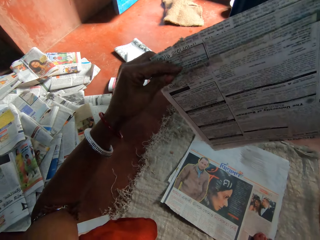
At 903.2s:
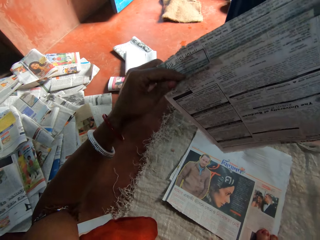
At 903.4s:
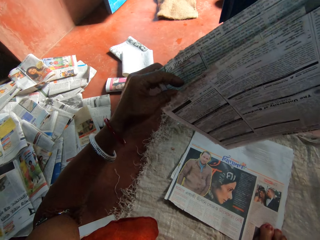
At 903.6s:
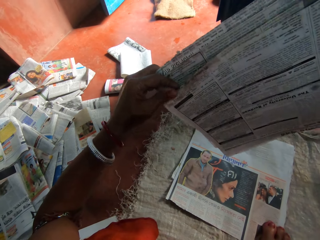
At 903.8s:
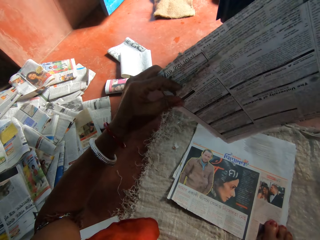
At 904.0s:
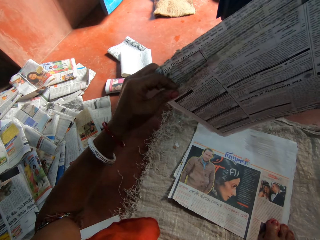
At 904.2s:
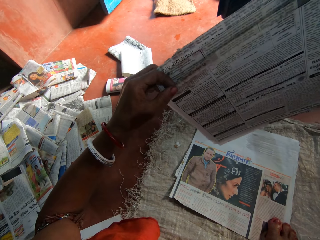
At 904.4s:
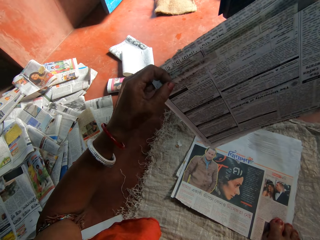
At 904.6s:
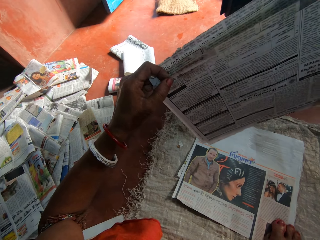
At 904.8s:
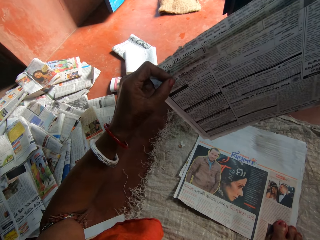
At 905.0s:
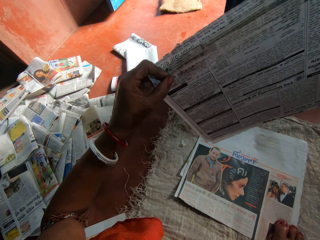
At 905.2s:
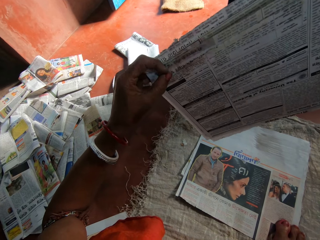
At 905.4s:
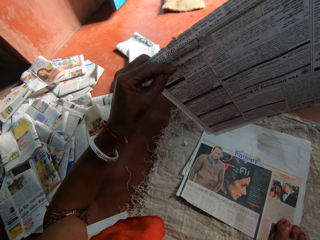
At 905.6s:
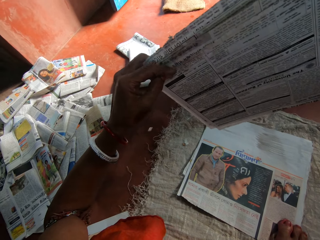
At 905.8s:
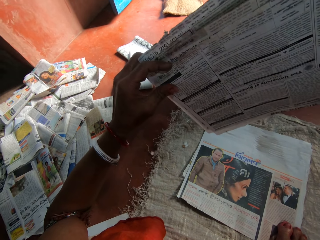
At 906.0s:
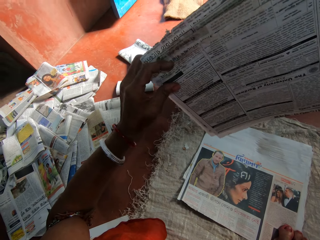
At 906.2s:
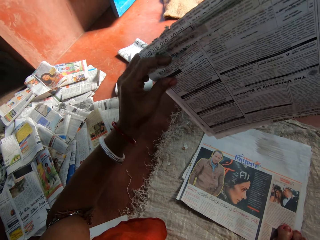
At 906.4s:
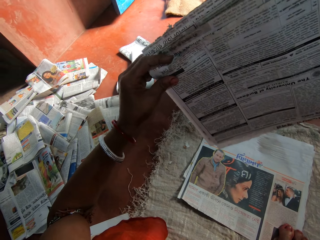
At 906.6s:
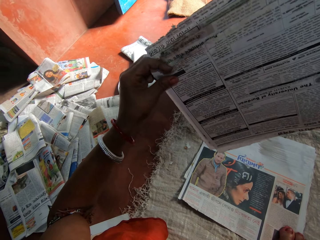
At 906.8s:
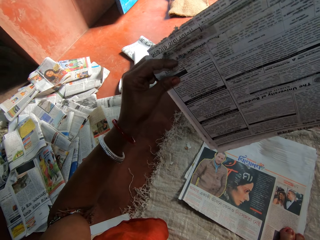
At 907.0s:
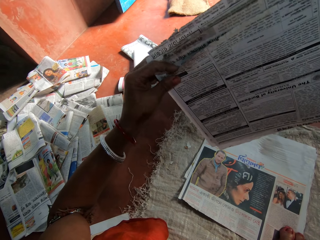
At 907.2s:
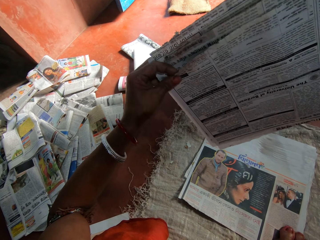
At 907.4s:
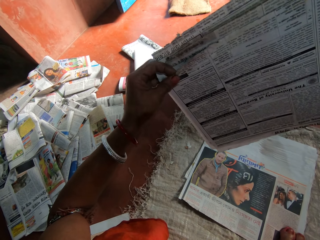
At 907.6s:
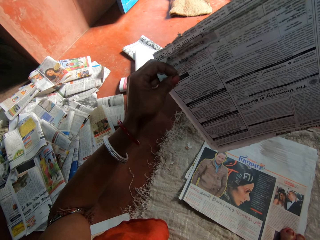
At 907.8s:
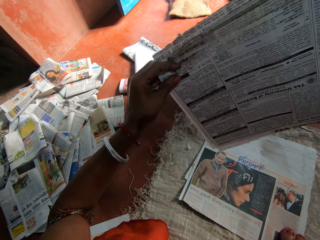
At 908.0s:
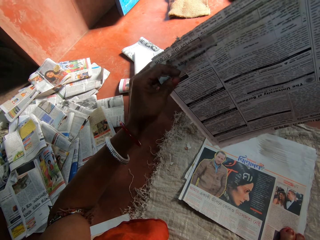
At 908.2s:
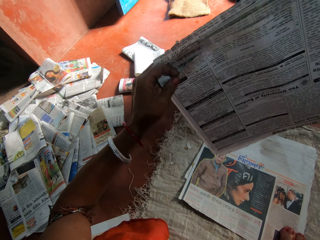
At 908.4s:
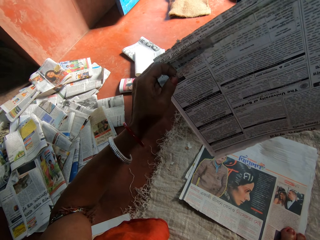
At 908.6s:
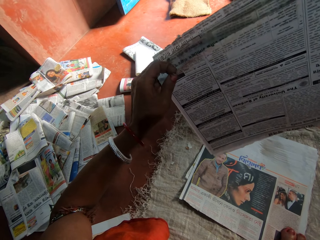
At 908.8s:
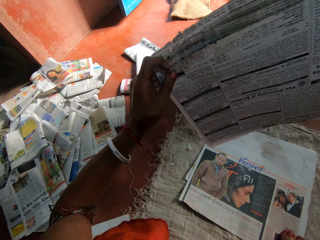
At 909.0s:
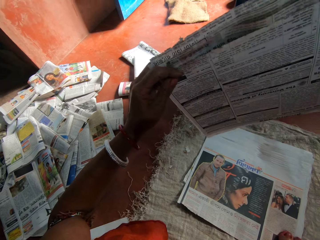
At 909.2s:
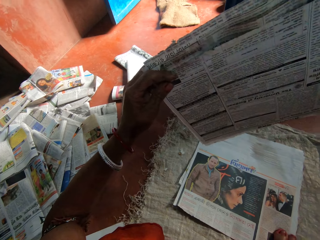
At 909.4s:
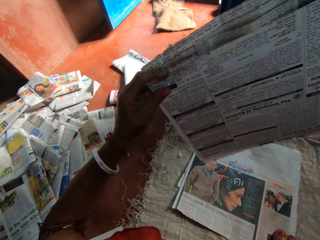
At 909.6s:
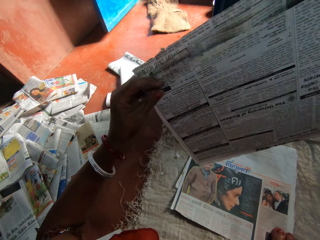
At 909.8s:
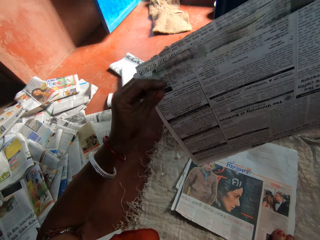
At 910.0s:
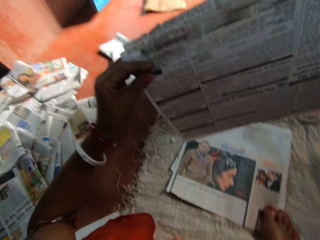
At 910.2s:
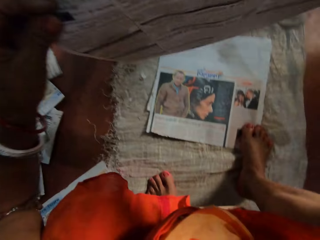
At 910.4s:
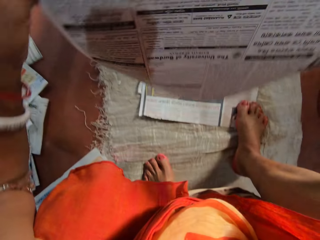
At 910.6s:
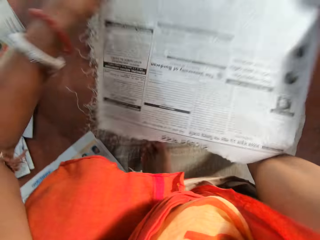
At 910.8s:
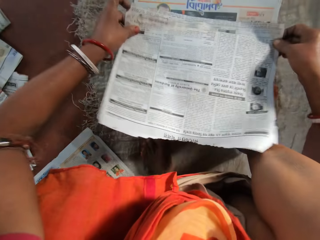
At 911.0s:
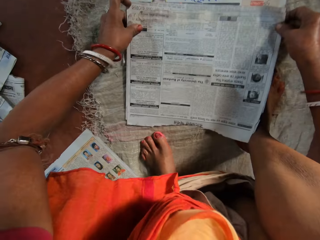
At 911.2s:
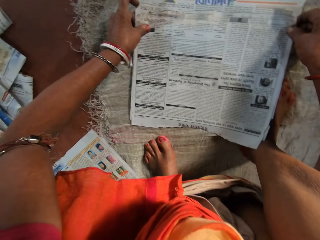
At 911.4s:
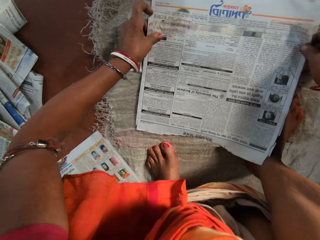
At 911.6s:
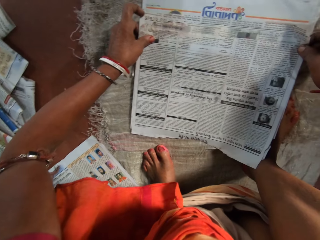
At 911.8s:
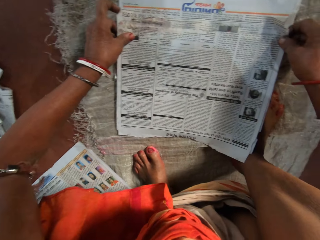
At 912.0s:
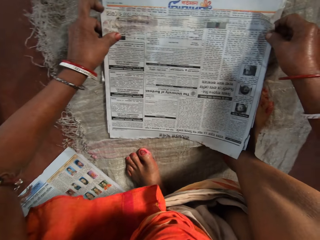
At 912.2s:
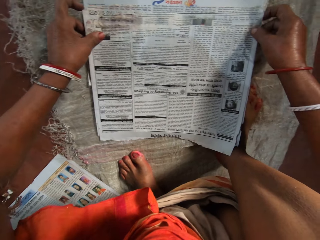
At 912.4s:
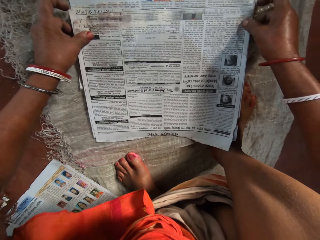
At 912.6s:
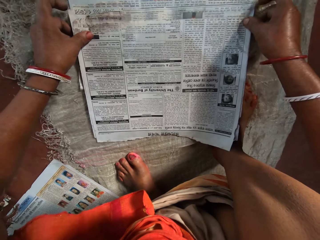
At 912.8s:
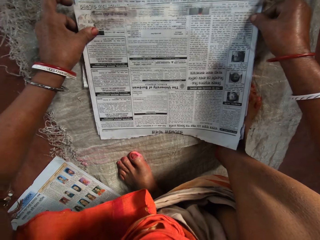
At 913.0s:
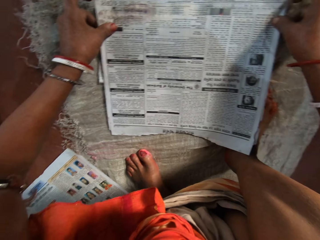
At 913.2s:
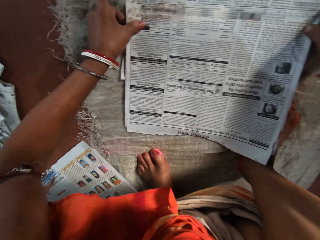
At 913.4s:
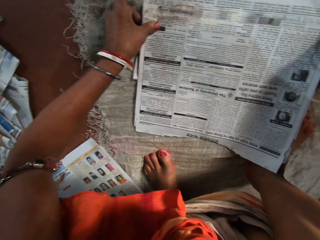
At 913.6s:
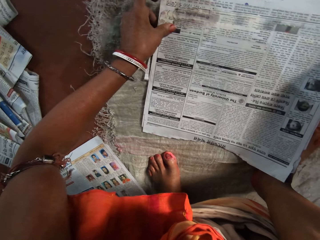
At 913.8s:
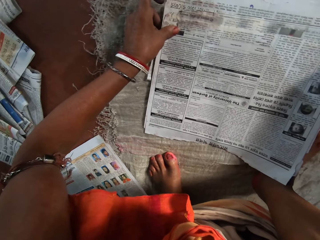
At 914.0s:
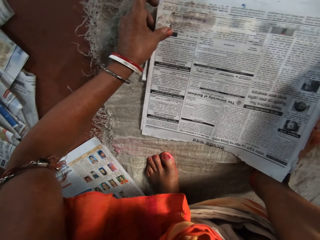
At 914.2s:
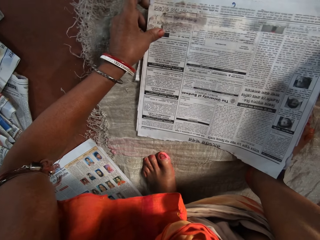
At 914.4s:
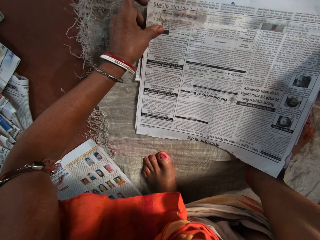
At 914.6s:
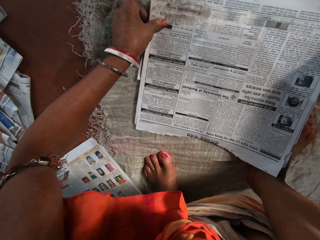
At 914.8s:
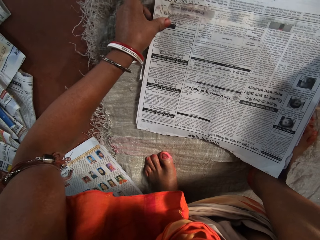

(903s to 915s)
The camera wearer arranges the newspapers. They place the newspapers on the others. They arrange the papers on the floor with both hands.

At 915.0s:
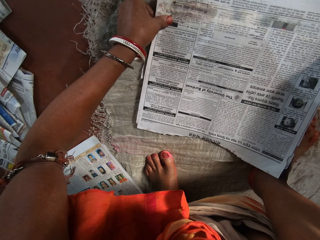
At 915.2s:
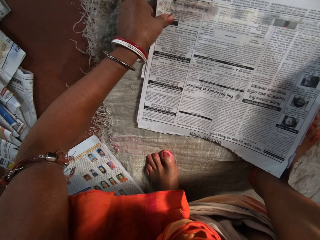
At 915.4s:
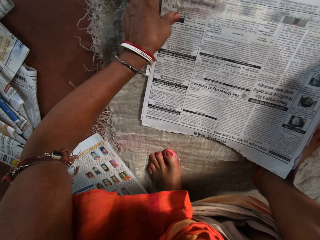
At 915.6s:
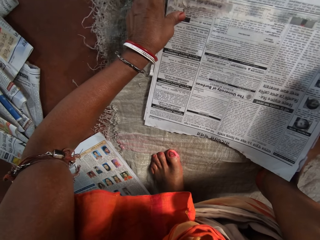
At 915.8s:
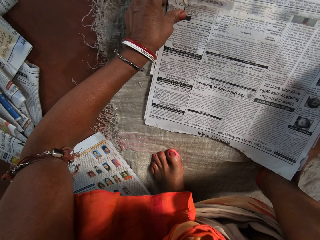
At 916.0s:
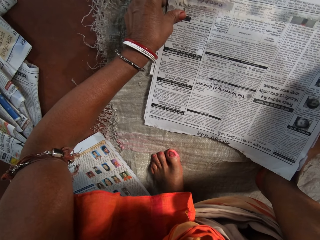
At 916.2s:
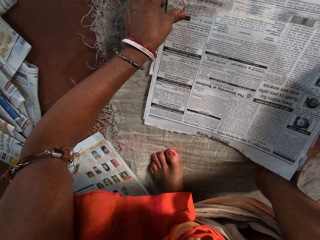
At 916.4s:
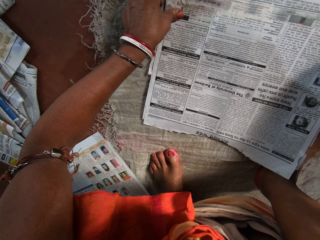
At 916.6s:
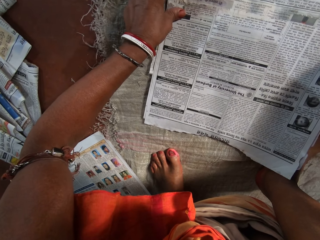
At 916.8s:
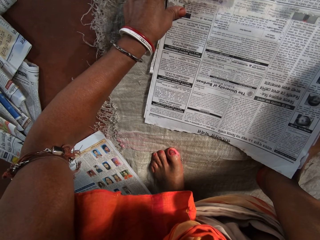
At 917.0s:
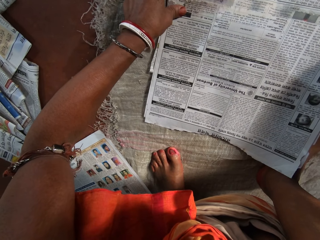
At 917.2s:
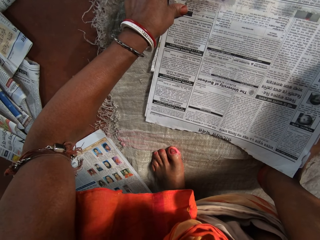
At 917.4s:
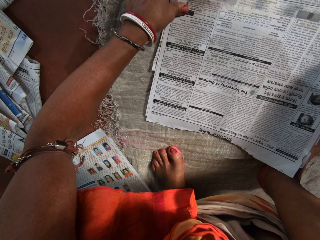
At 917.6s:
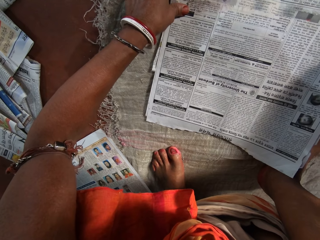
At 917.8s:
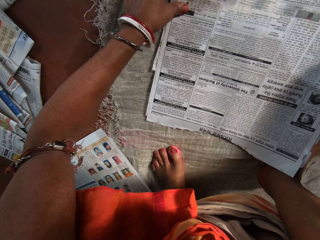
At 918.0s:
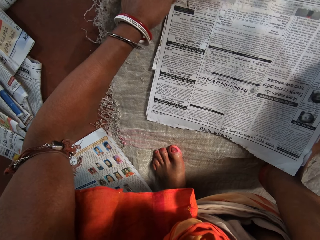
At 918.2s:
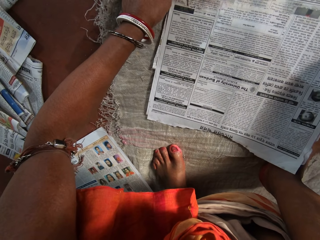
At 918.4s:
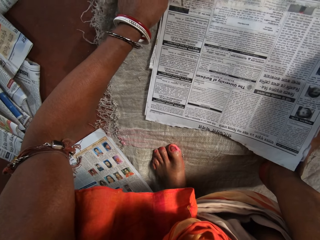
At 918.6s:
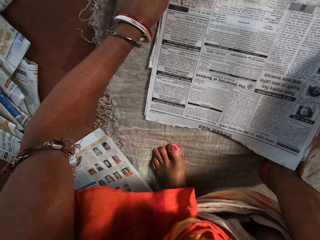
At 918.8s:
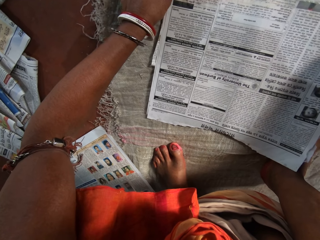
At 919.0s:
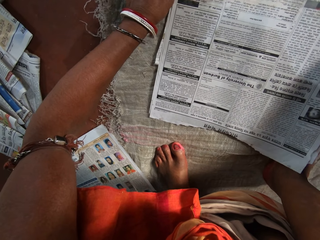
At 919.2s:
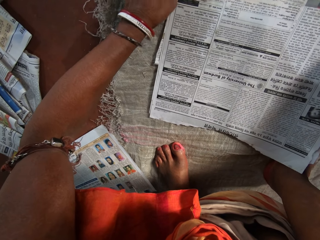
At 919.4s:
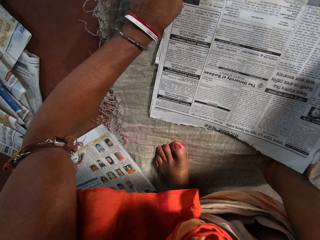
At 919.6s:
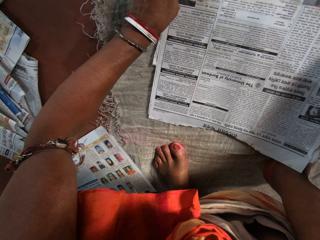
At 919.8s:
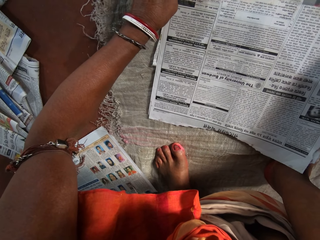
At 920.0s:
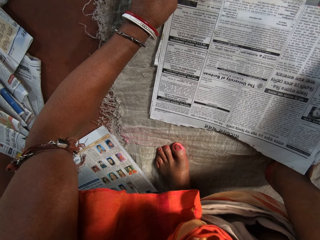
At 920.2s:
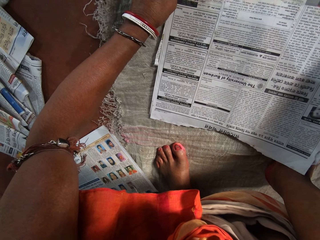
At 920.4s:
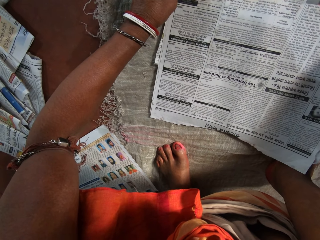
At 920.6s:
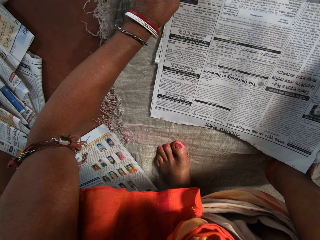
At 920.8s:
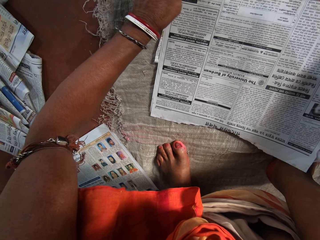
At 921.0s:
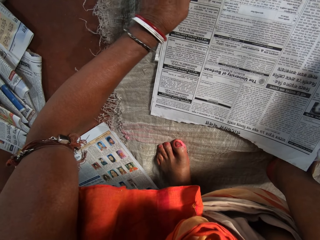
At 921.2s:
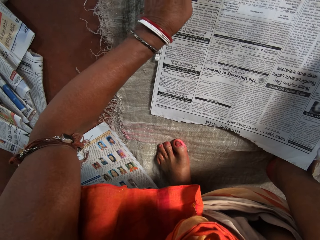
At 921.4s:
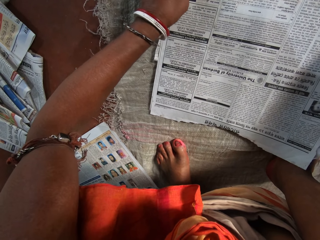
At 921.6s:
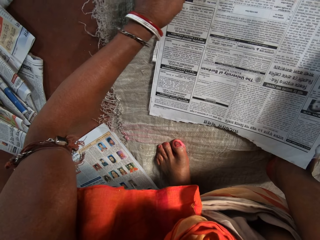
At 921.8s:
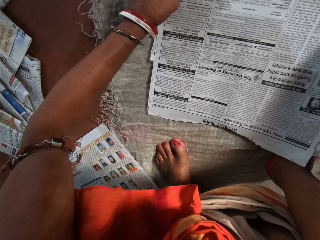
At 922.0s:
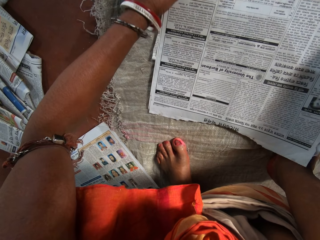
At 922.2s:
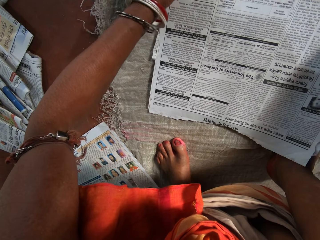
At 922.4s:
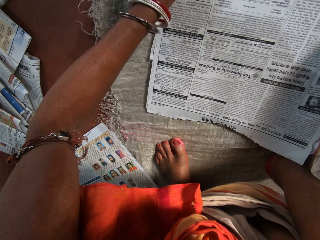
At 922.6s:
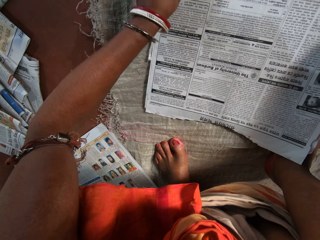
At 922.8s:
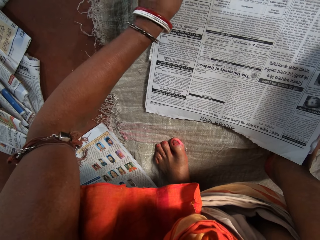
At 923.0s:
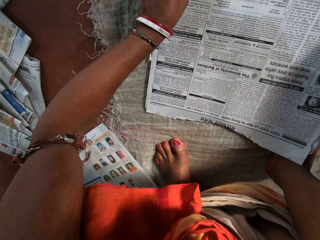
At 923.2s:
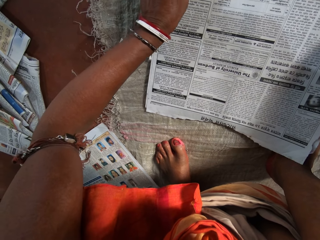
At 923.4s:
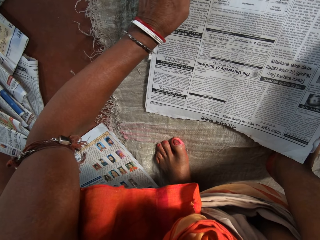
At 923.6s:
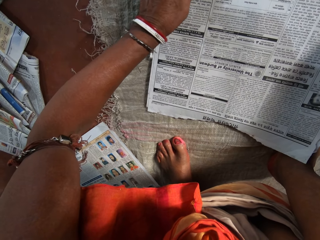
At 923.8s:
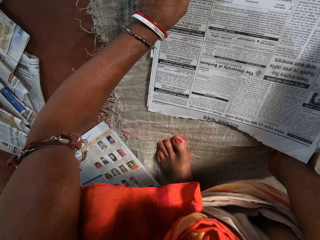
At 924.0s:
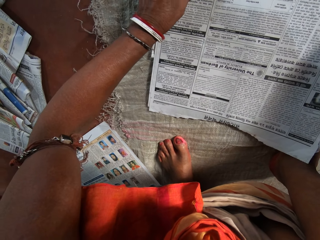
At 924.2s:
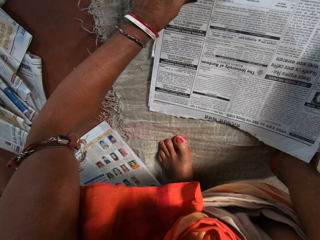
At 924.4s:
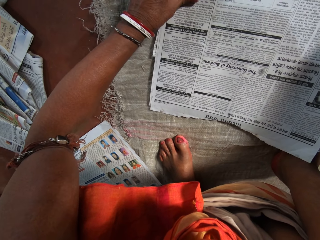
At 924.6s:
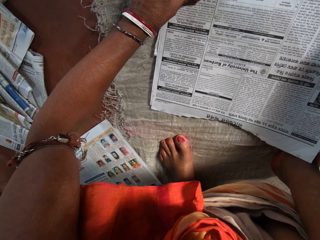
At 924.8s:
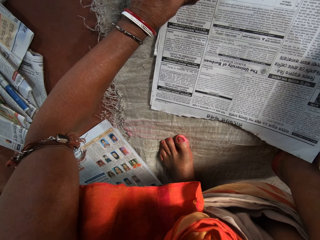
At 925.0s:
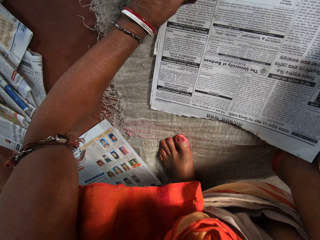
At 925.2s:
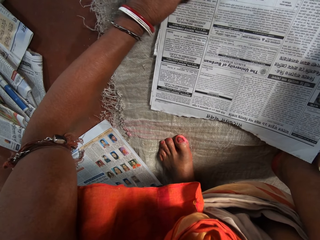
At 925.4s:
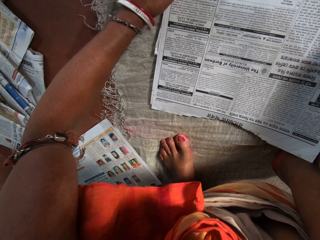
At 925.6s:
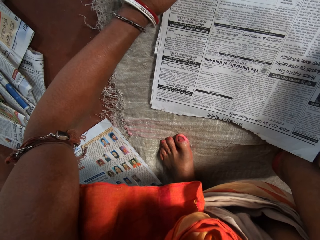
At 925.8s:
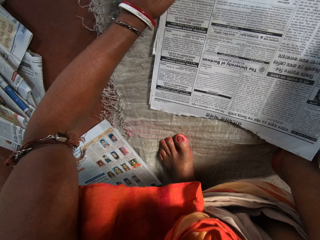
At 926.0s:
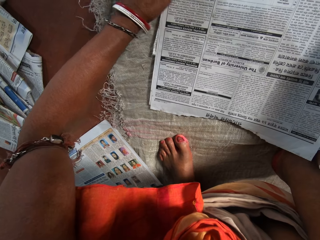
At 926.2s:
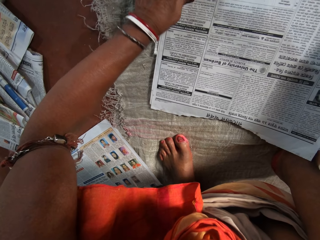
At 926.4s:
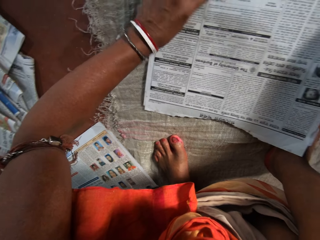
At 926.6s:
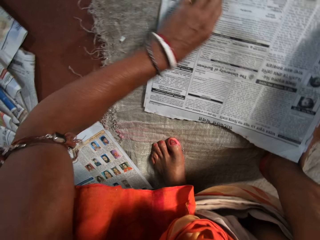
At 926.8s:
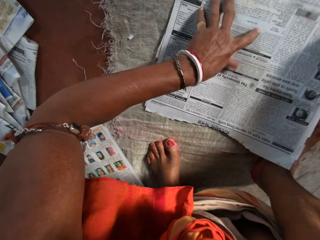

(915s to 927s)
The camera wearer adjusts the newspapers on the others.
